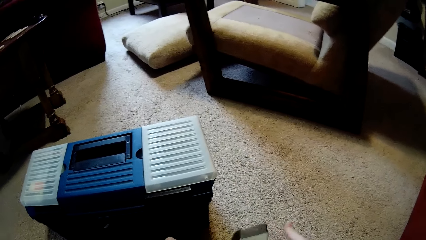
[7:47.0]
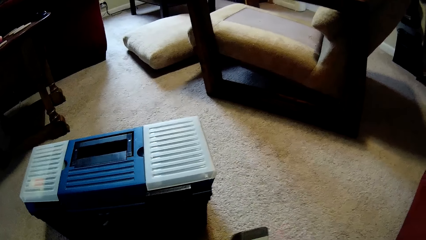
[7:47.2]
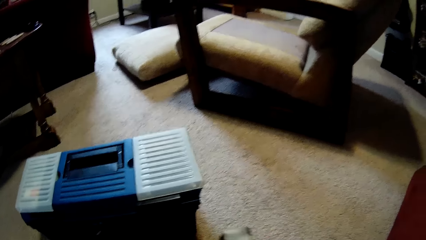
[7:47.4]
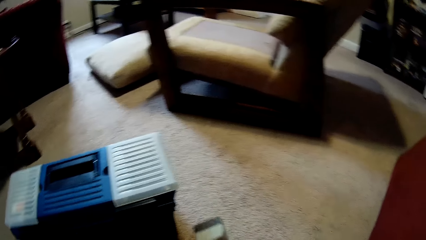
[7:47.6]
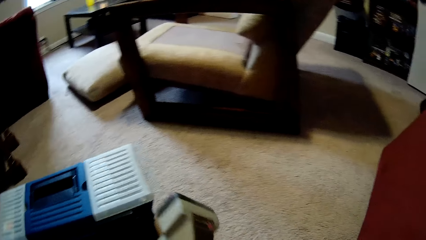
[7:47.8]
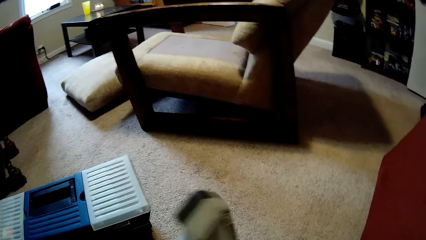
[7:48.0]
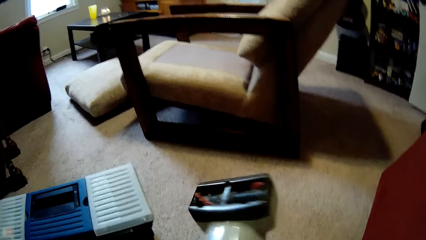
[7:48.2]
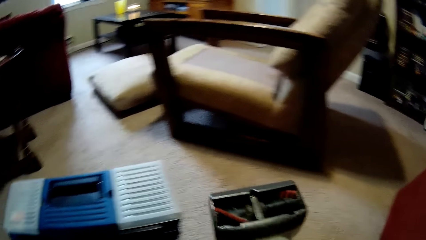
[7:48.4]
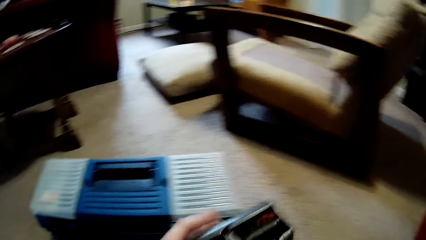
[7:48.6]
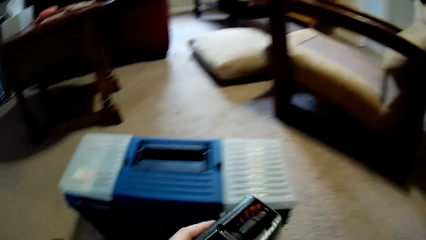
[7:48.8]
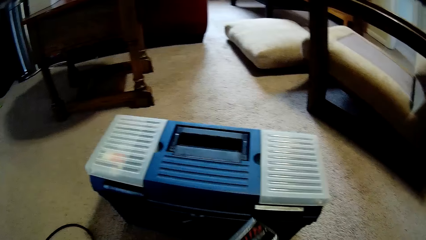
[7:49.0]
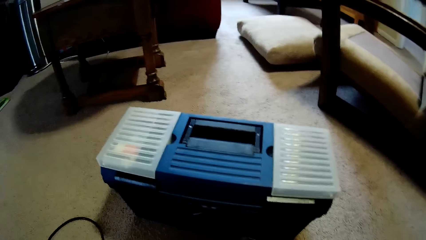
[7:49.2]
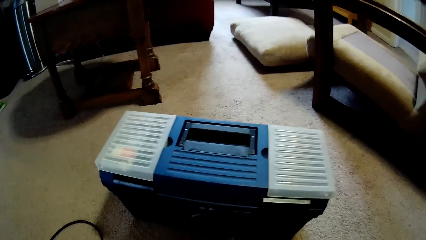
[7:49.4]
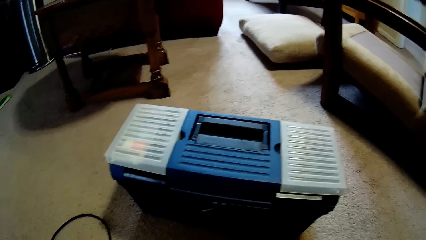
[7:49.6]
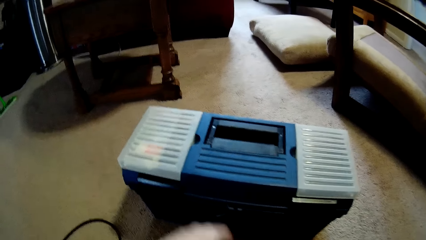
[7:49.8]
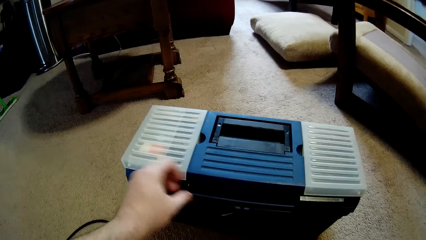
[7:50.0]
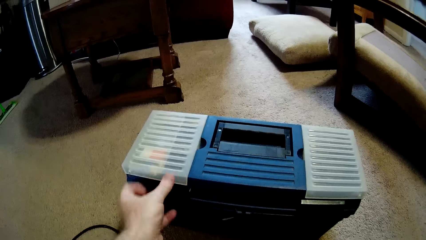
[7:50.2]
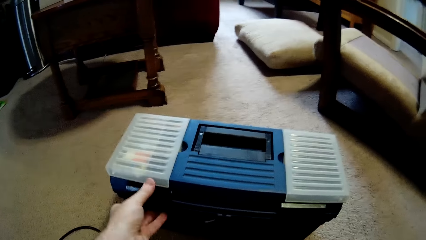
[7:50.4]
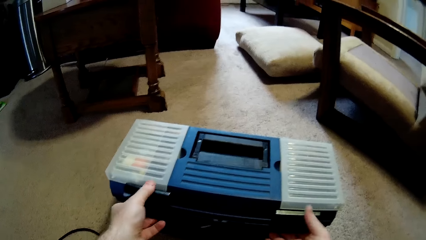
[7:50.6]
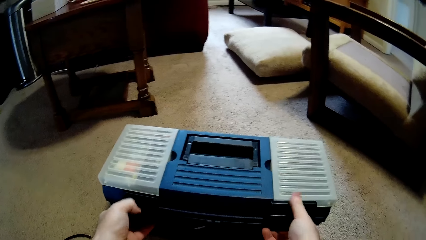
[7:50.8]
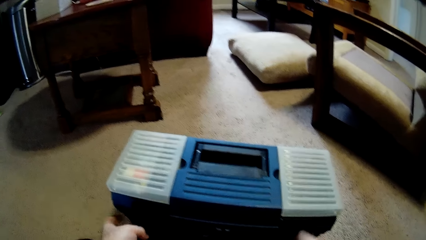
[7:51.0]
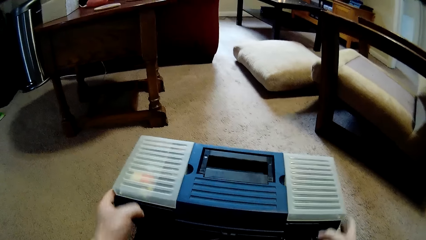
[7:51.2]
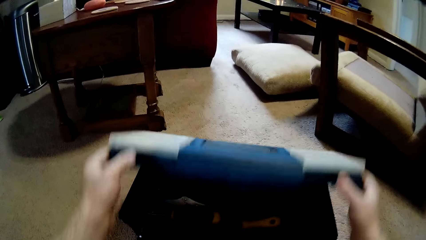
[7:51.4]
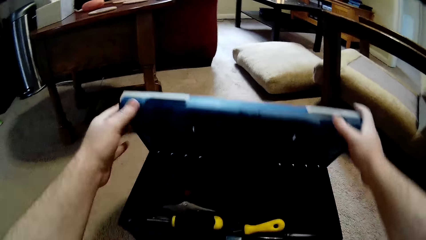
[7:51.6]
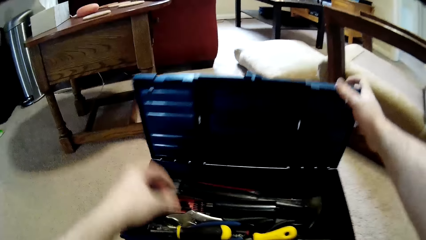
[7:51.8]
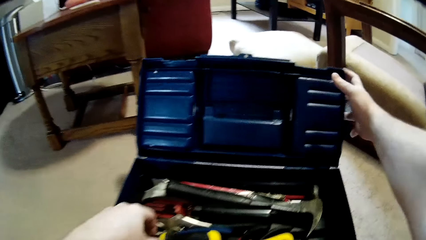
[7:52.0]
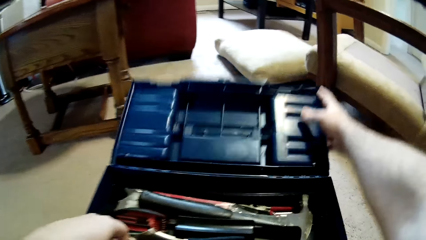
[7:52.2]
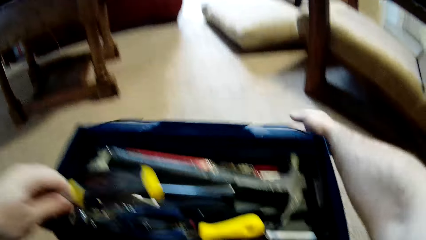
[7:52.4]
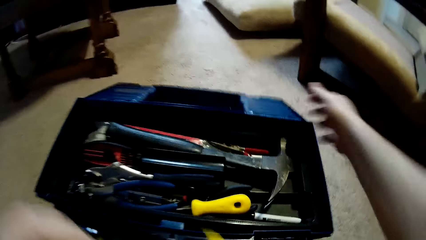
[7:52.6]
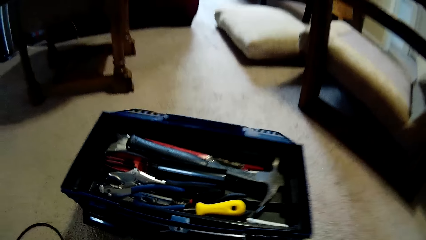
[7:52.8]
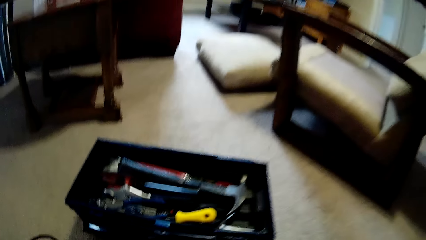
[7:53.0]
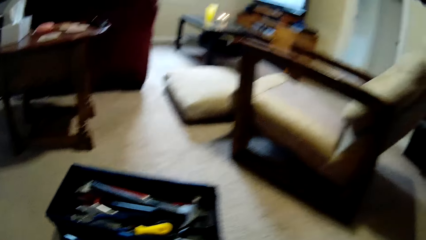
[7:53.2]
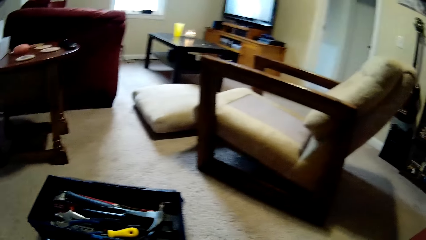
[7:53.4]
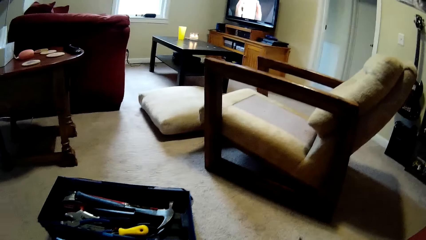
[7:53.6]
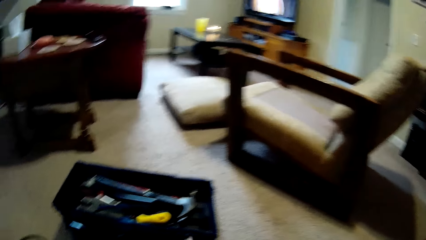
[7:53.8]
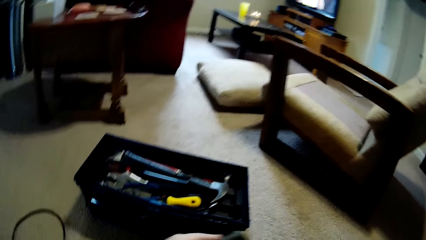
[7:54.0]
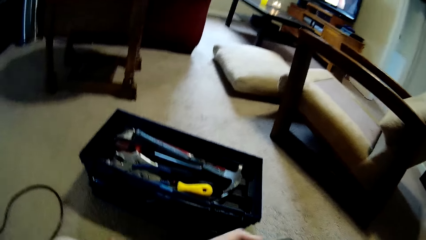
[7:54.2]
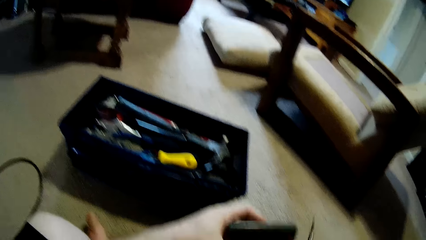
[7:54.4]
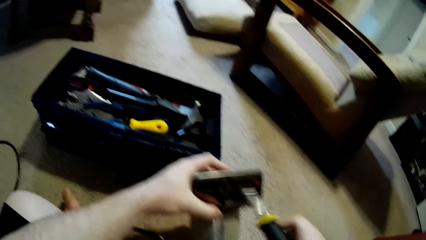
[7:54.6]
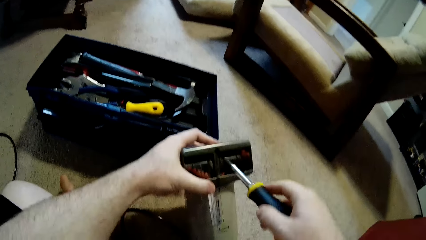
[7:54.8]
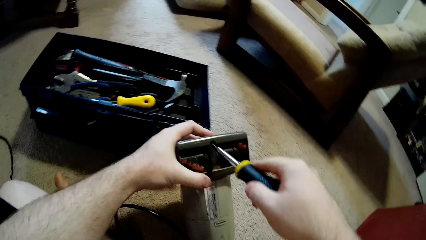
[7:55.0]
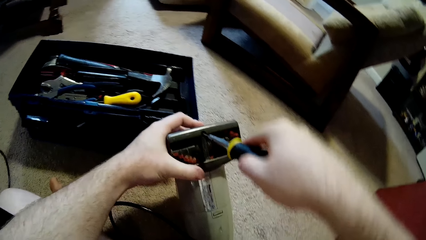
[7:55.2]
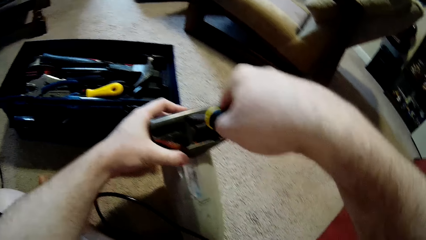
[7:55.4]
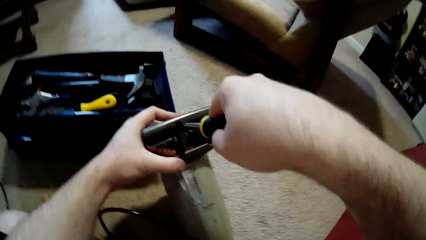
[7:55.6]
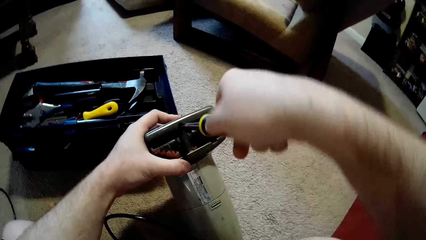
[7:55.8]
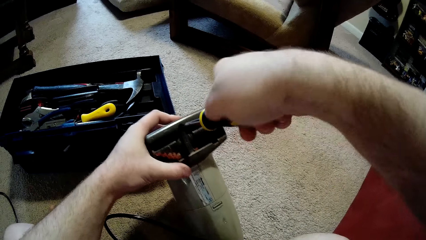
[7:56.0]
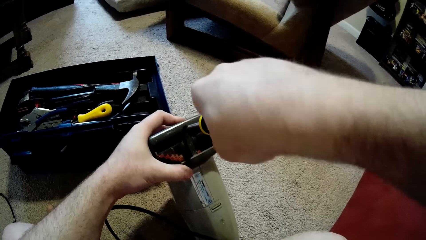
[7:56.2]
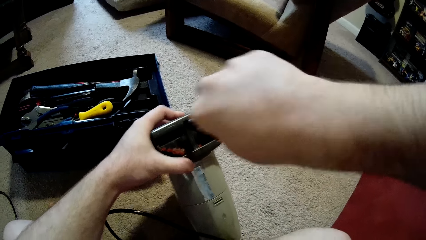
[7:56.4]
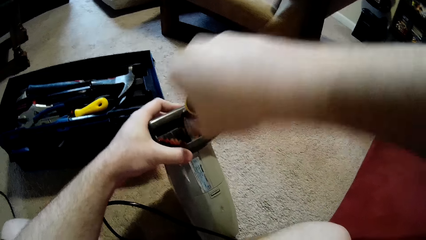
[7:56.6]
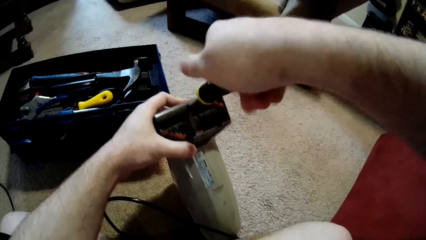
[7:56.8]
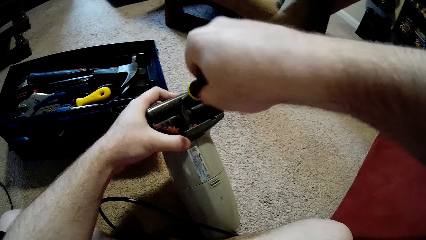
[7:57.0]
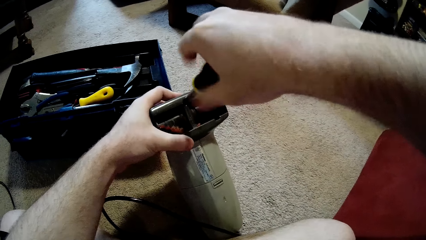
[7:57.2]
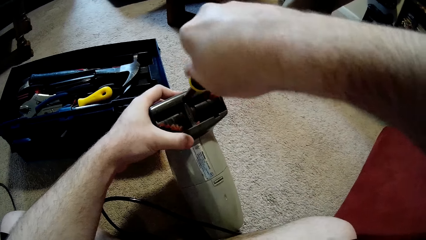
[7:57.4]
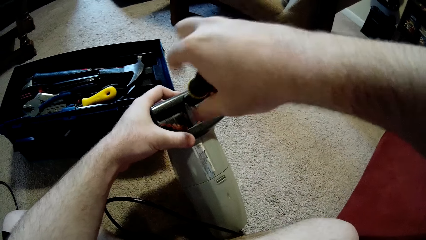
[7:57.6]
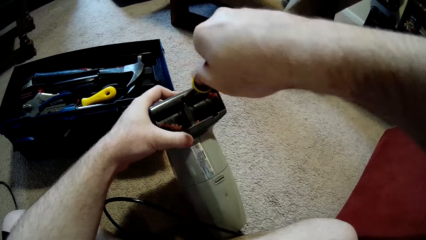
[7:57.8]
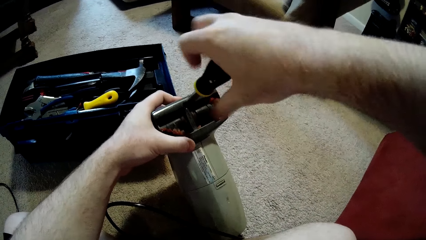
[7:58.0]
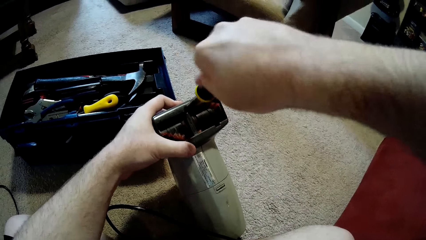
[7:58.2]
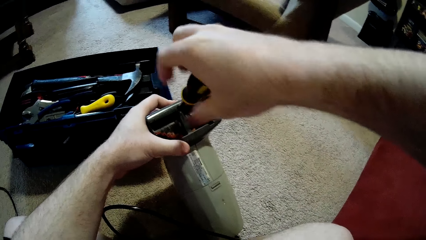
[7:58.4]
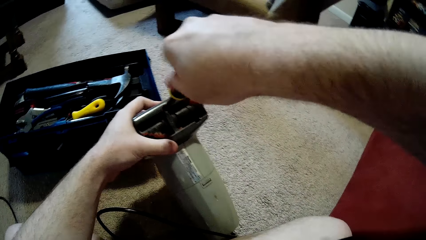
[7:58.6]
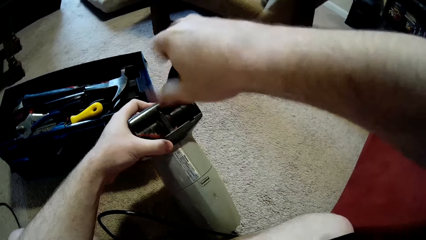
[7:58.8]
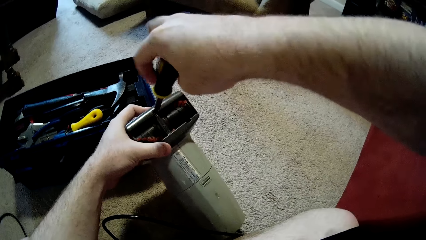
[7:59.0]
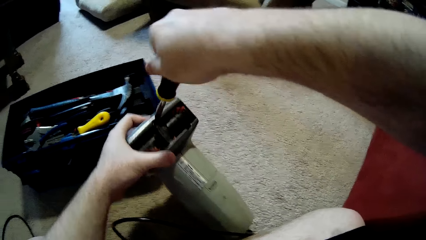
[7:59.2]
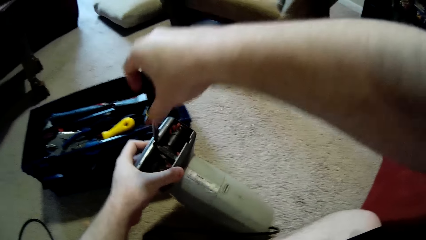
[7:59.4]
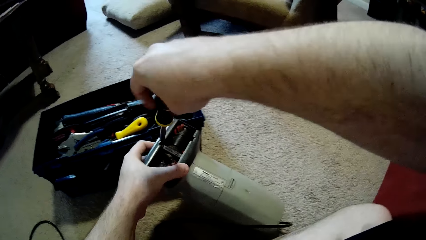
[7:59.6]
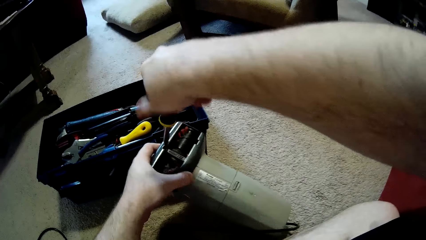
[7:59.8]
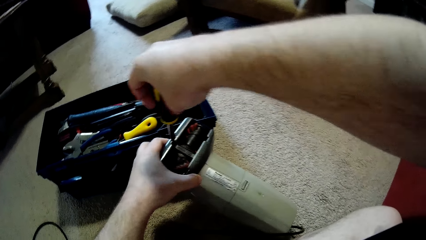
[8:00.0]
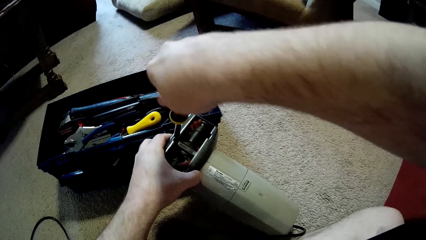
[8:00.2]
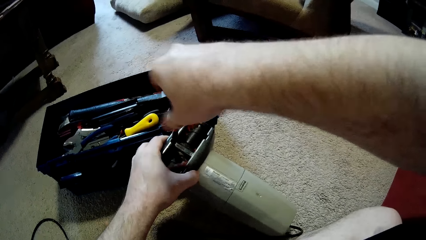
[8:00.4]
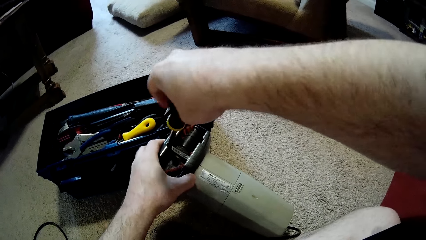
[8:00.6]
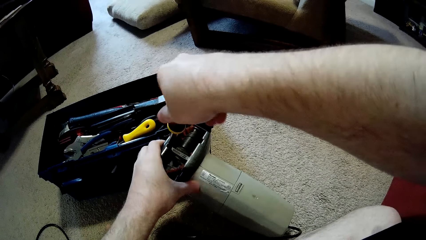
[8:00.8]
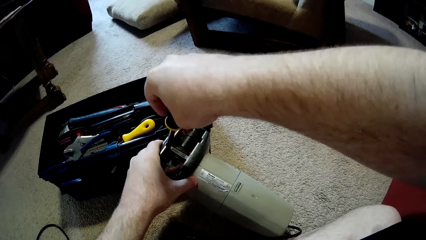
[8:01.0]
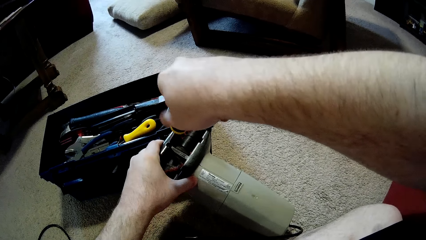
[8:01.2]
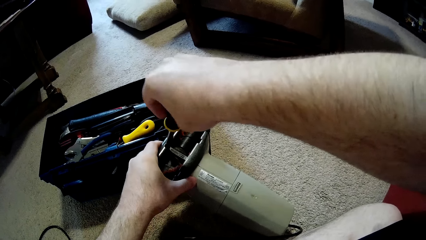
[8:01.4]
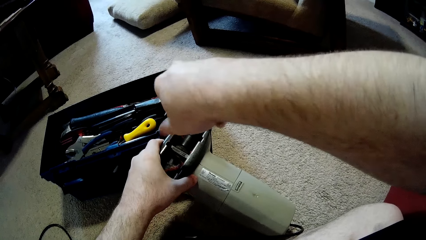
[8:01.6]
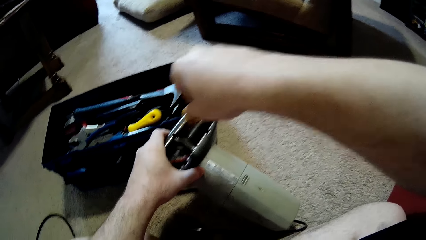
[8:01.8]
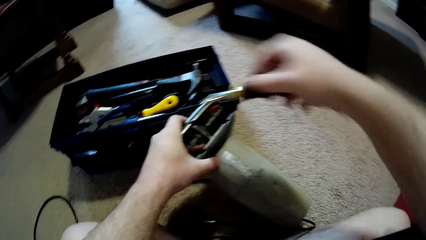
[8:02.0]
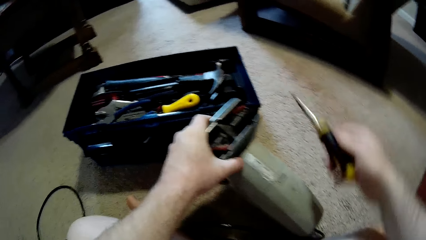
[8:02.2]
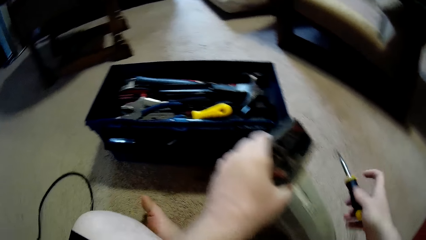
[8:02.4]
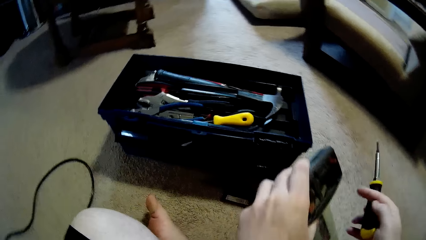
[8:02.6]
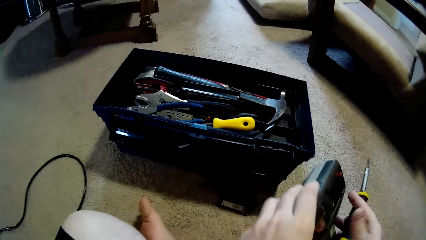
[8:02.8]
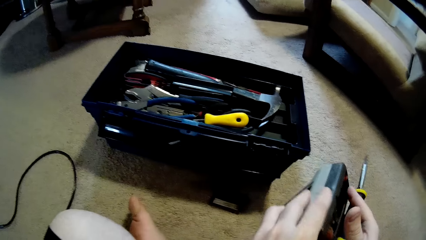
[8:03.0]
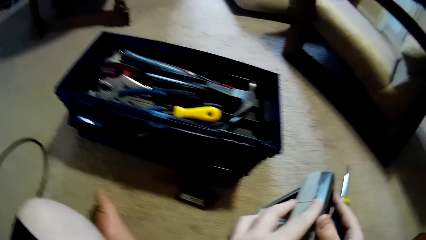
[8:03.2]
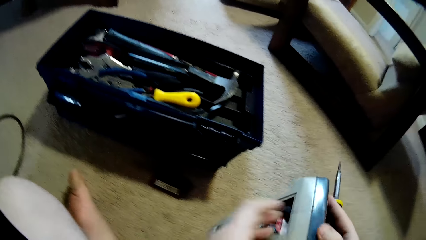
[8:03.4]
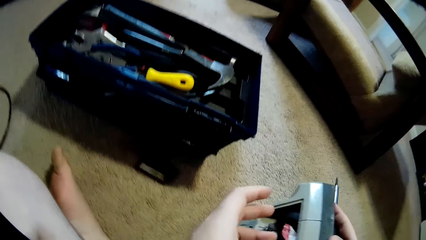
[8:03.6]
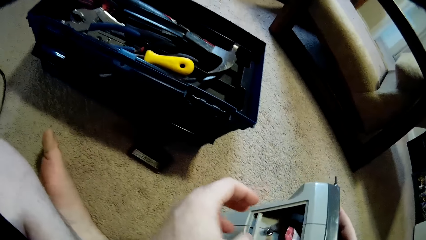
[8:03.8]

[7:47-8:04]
The camera wearer opens the tool box. They pick up a screwdriver from the tool box. They fix the cleaning machine. They unscrew the sofa cleaning machine.
